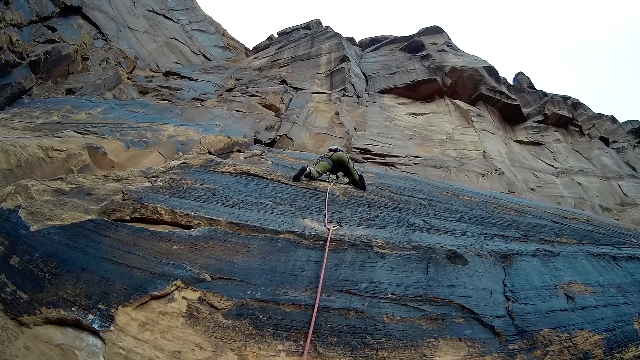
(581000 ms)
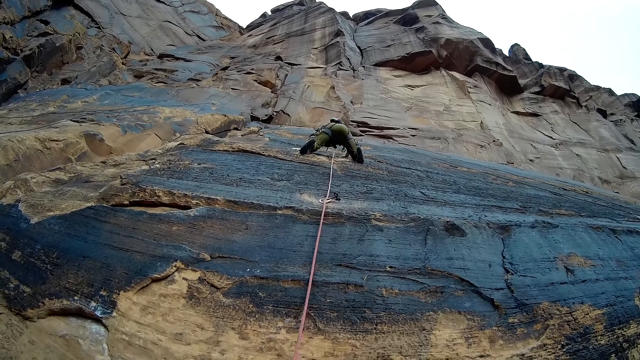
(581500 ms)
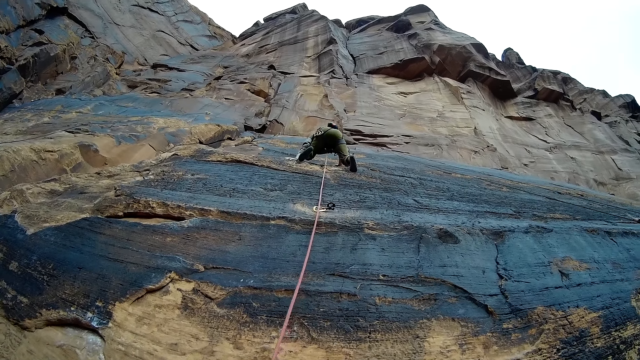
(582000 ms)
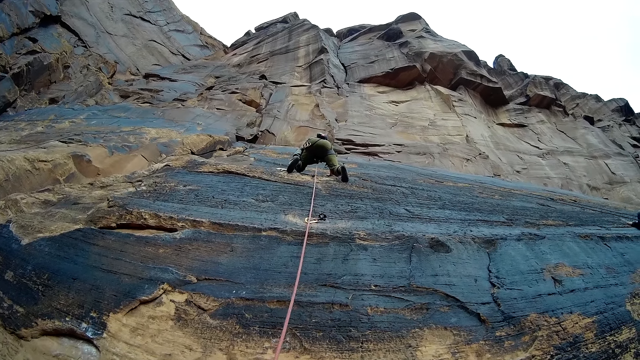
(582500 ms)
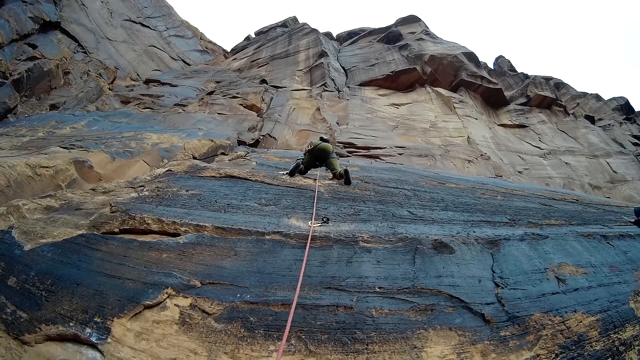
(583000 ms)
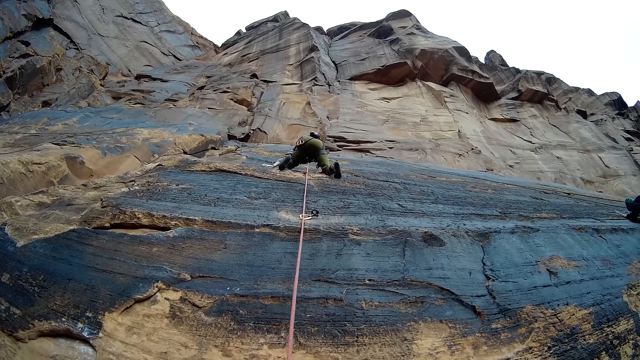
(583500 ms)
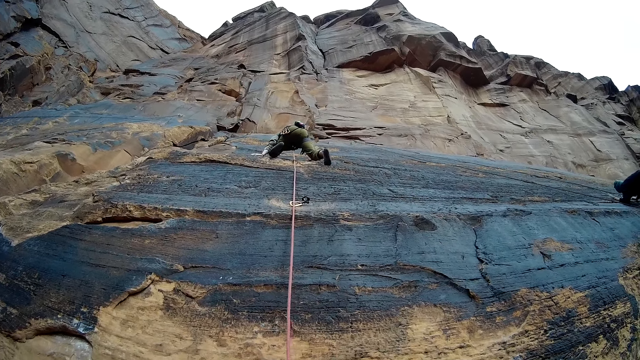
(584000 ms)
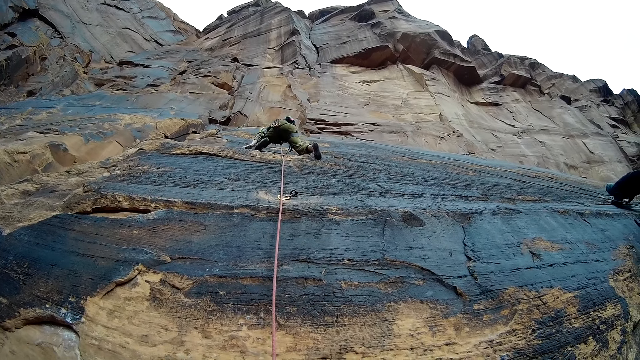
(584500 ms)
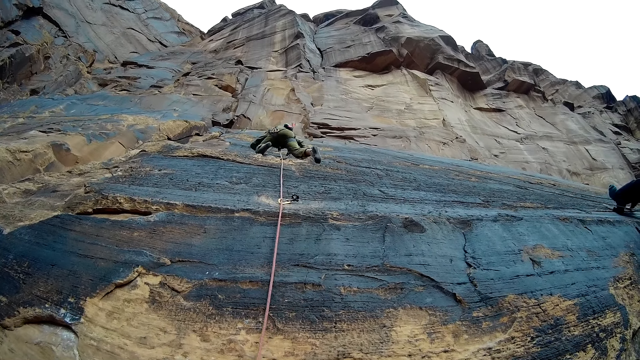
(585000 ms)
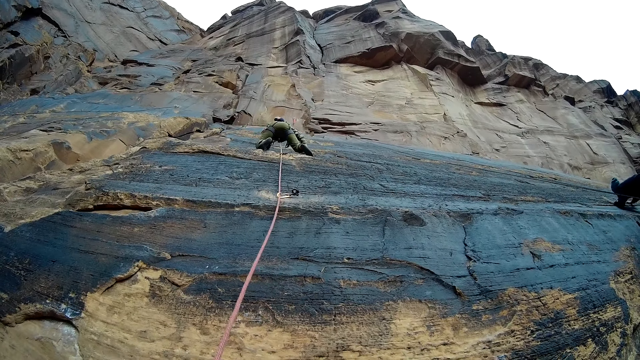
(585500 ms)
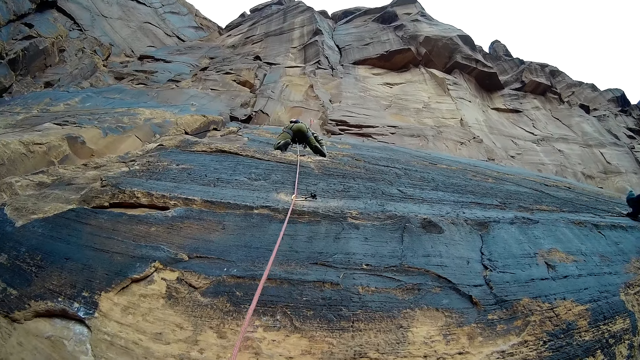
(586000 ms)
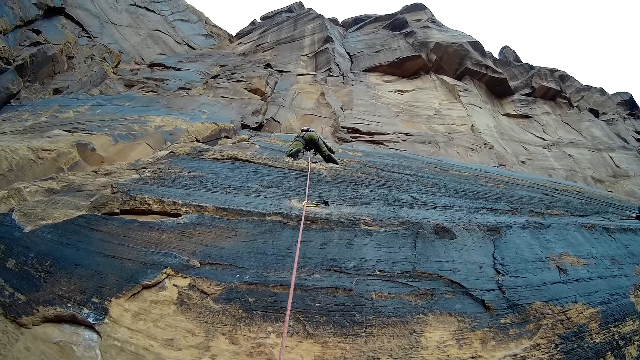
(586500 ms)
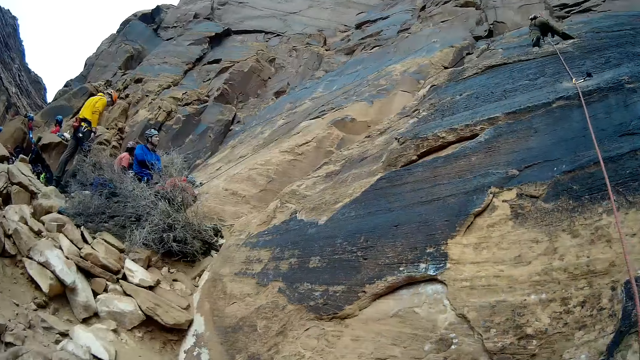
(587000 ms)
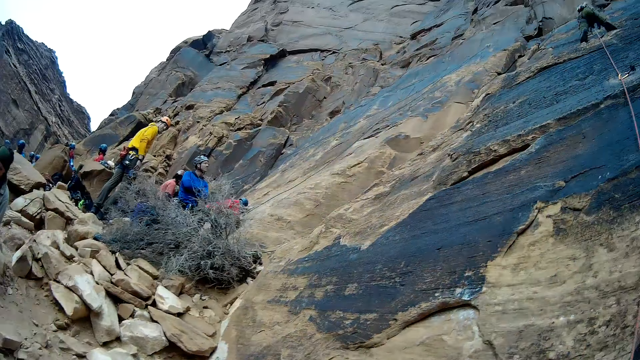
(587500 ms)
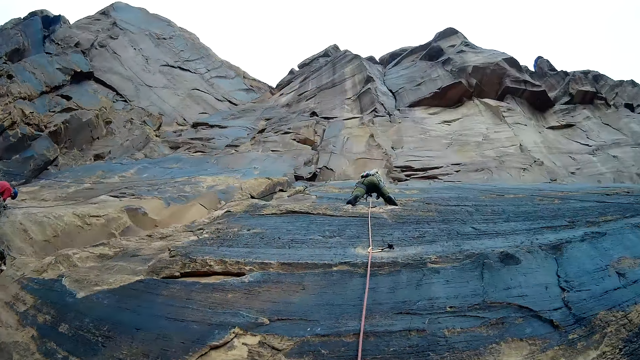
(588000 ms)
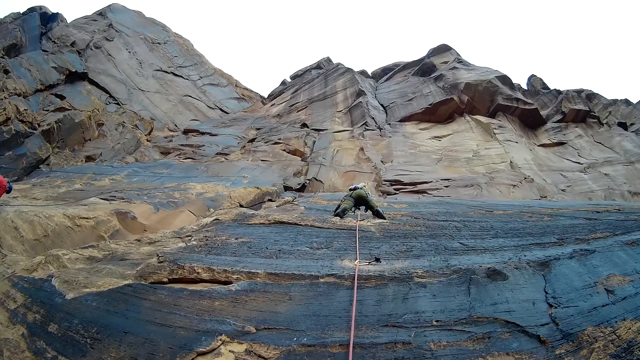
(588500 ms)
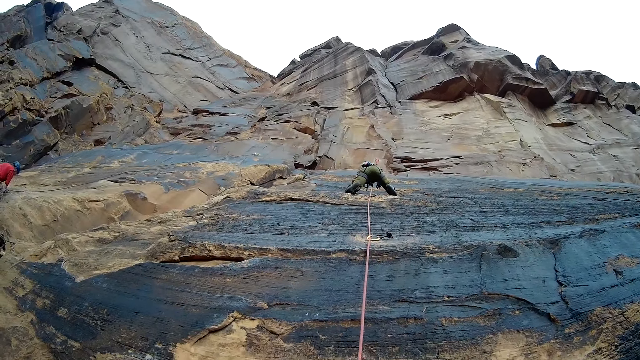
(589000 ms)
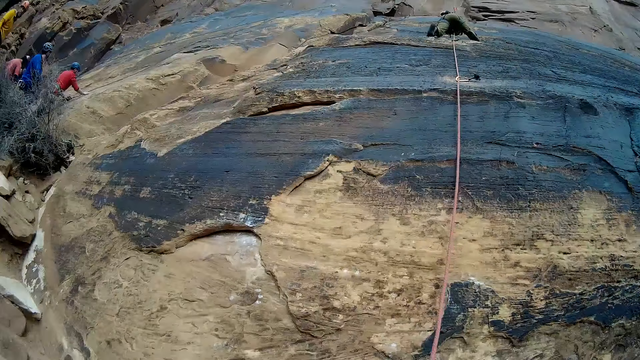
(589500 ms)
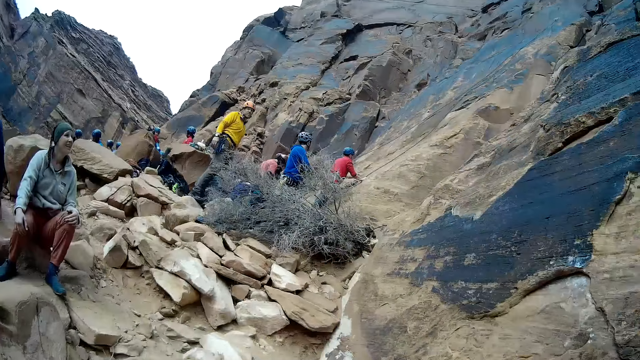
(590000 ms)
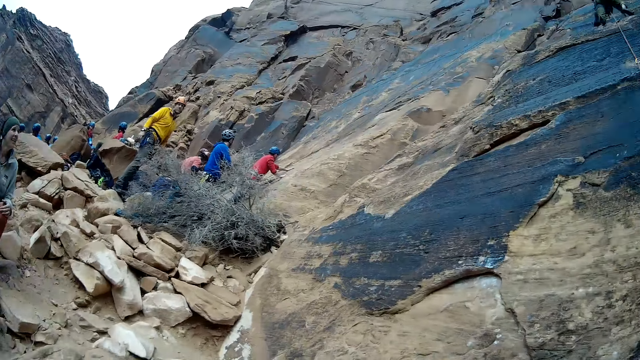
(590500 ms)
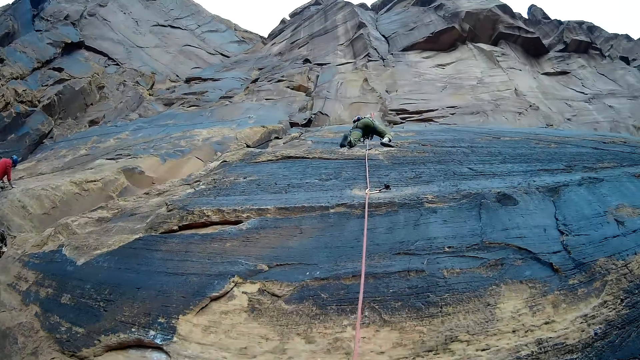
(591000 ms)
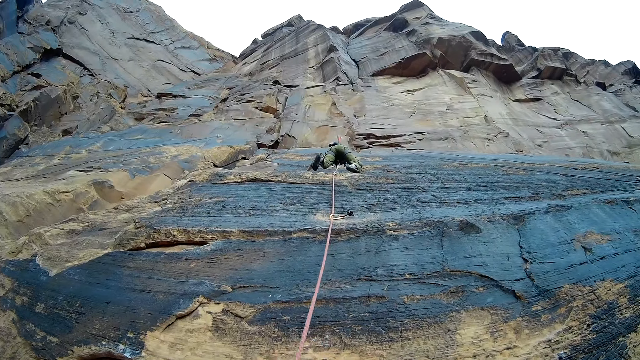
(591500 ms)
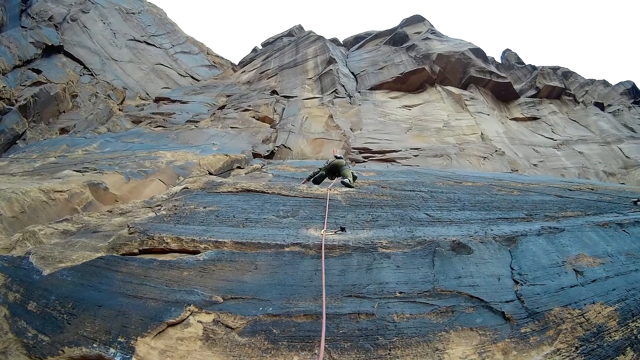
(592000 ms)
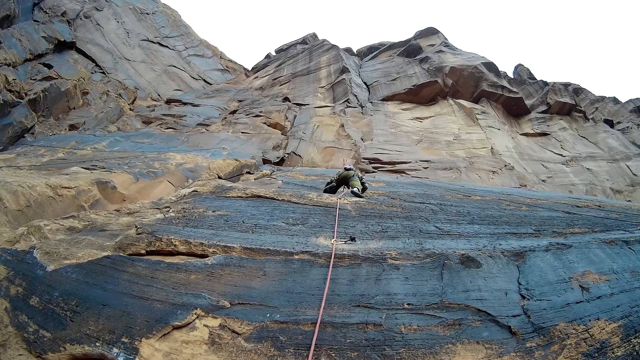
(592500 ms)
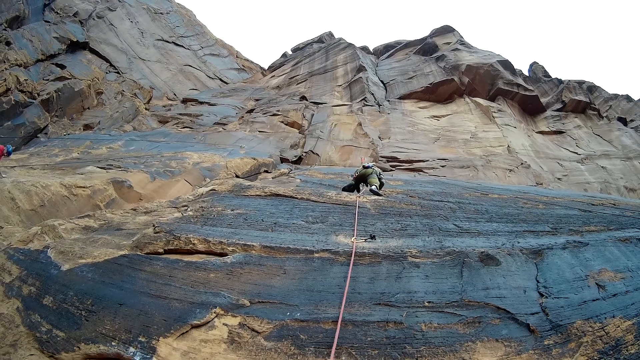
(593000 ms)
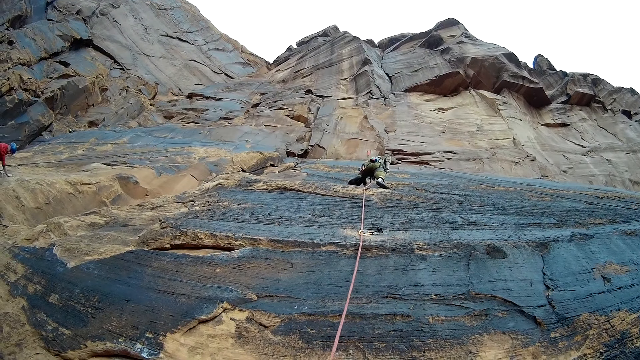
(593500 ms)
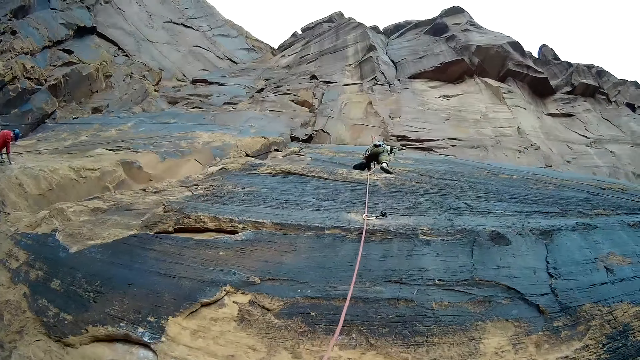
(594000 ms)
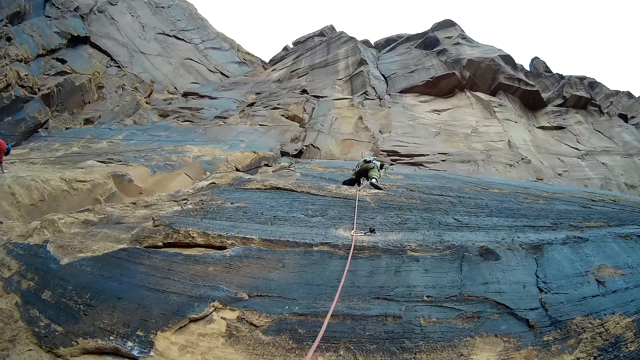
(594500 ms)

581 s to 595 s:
The camera wearer looks around. A person climbs the mountain. The camera wearer looks around. The person climbs the mountain.

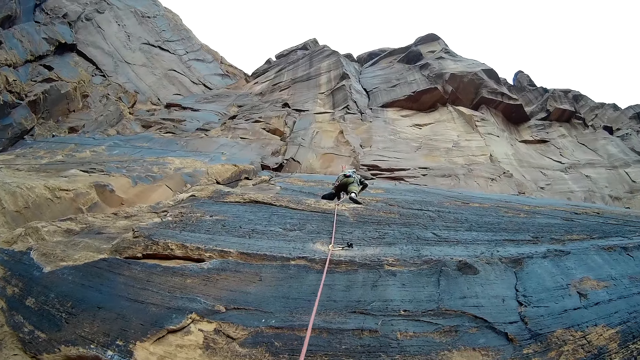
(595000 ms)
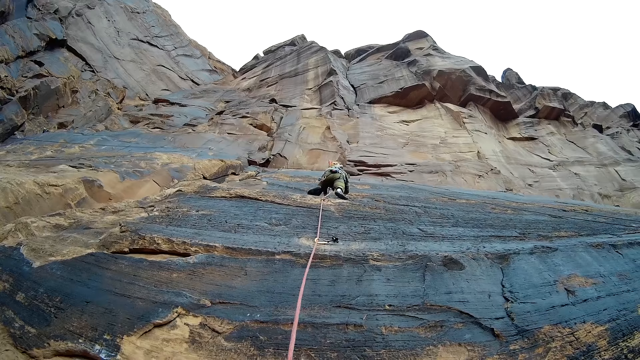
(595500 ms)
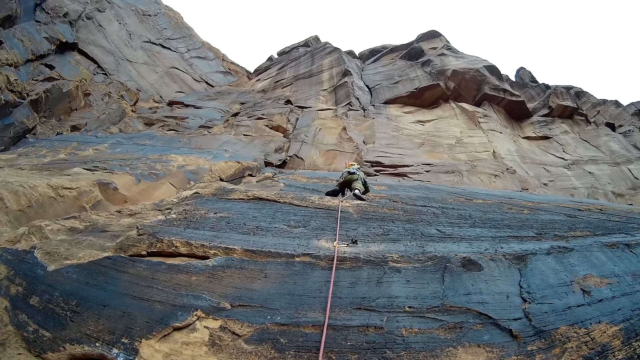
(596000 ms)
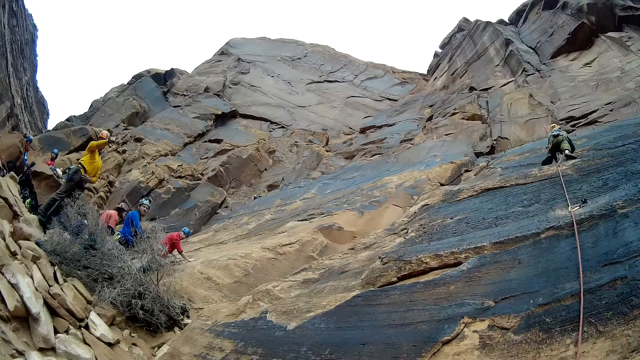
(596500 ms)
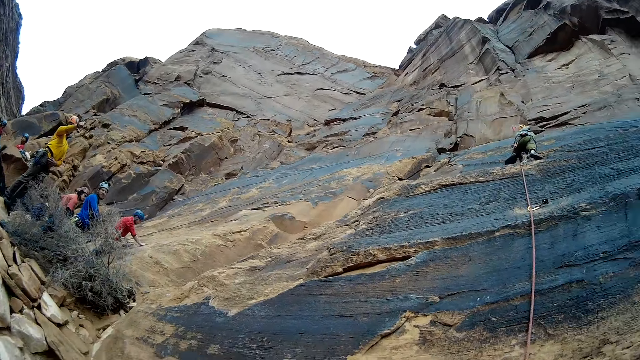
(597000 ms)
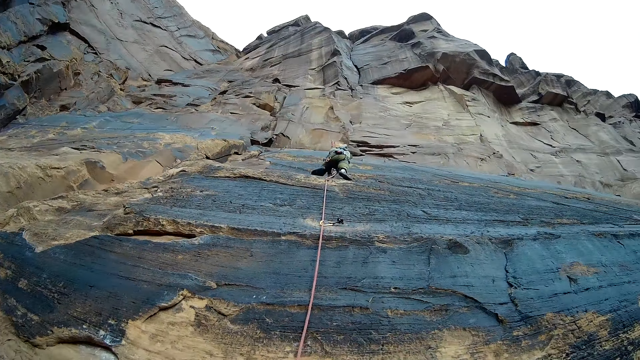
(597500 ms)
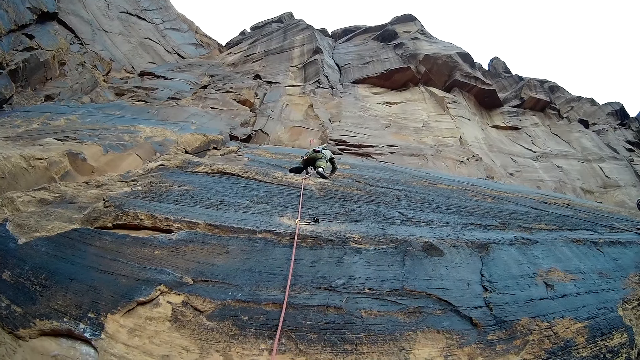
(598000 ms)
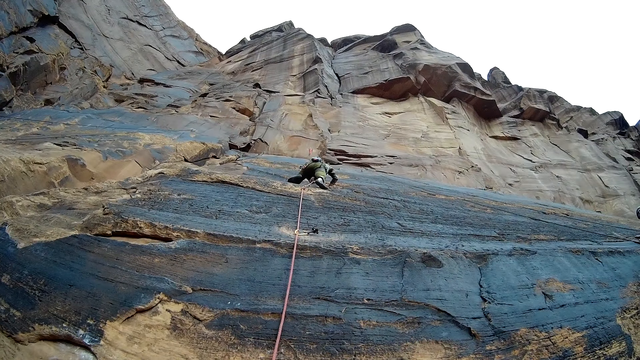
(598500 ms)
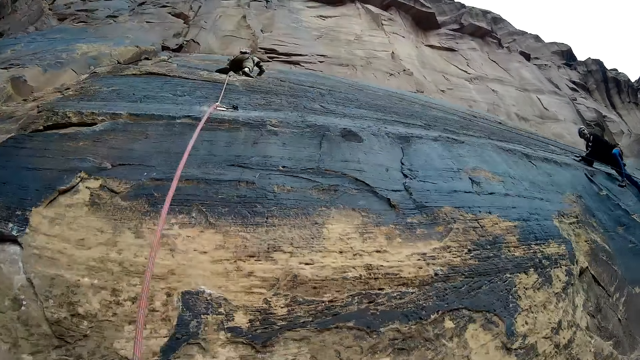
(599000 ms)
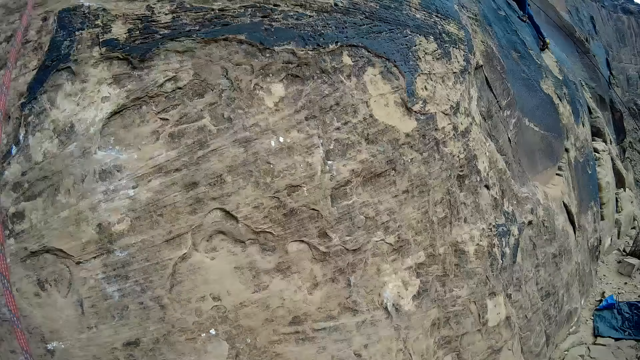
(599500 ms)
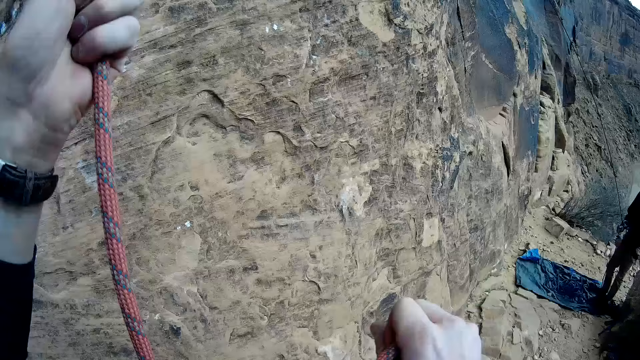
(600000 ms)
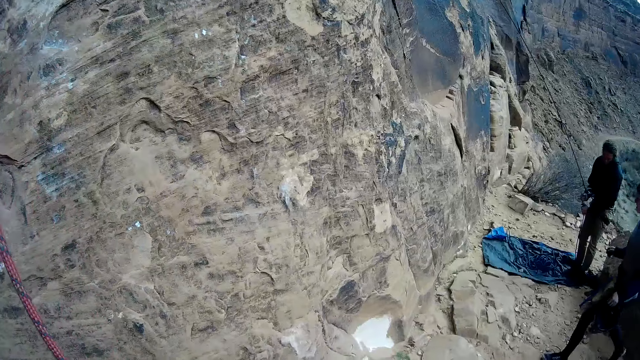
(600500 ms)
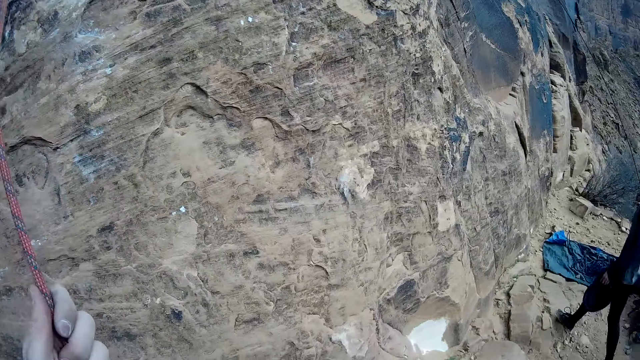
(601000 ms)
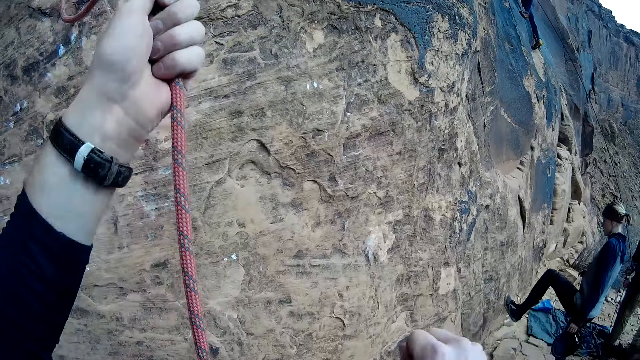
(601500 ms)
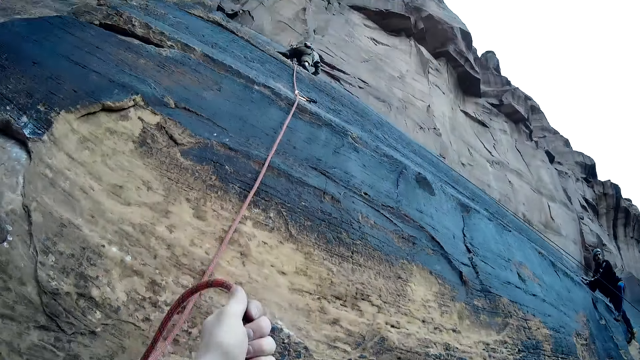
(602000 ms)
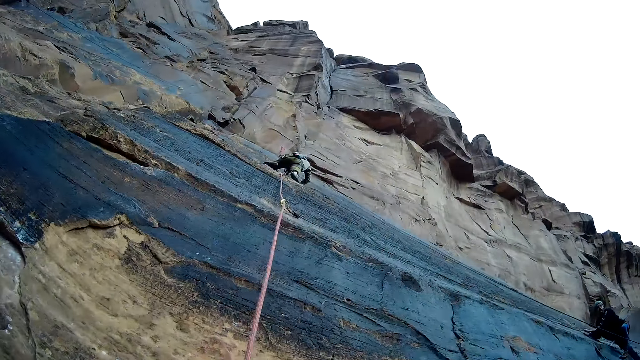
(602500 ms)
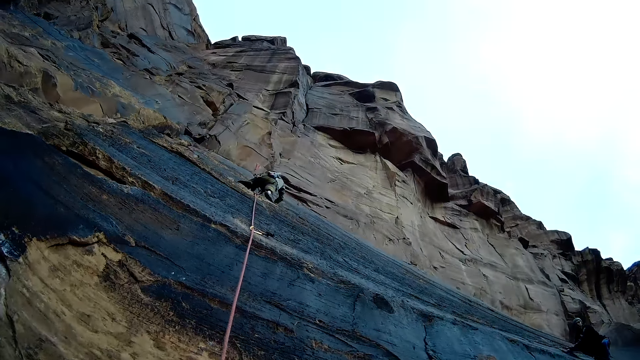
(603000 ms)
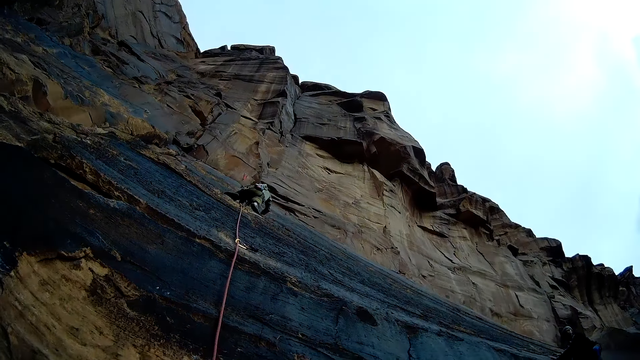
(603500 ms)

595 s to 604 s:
The camera wearer looks around. They adjust the rope. A person climbs the mountain. The camera wearer looks around.
